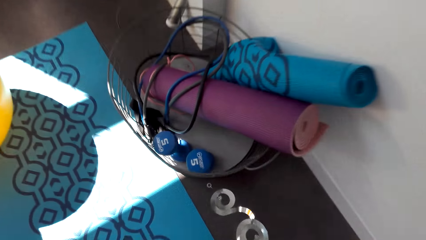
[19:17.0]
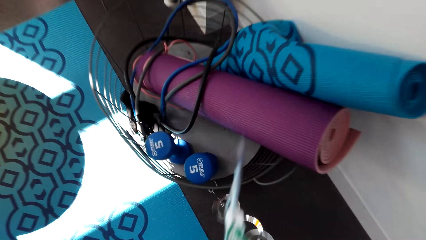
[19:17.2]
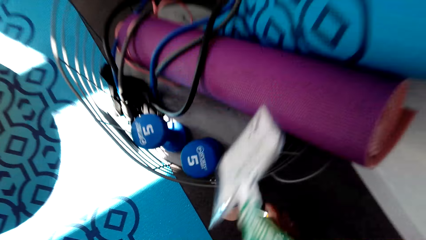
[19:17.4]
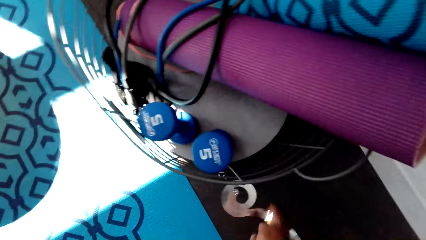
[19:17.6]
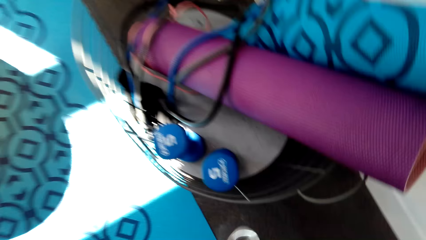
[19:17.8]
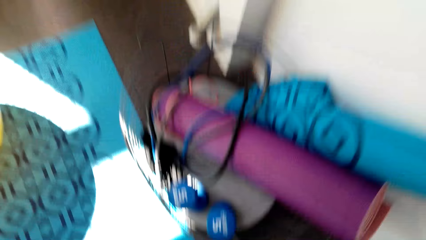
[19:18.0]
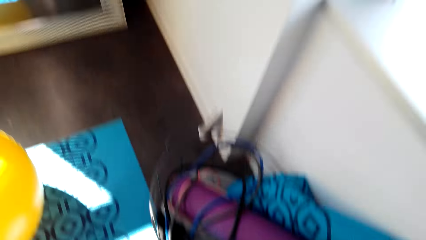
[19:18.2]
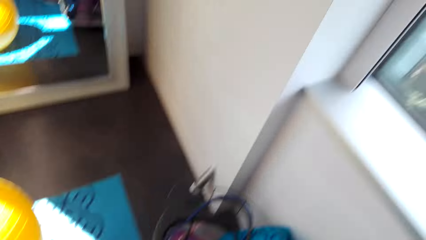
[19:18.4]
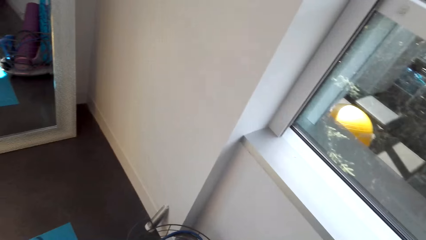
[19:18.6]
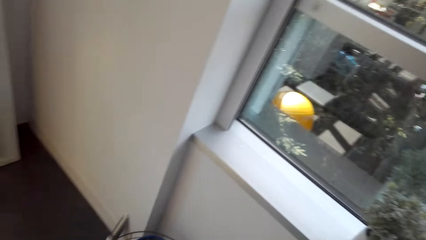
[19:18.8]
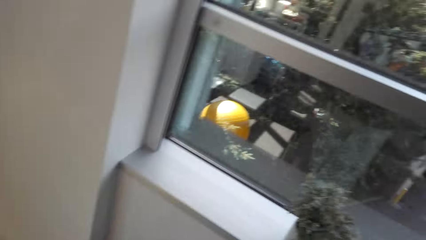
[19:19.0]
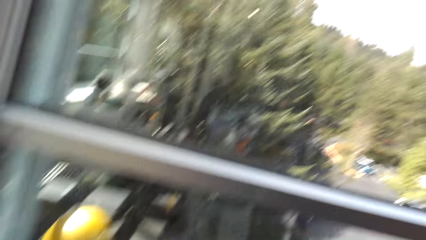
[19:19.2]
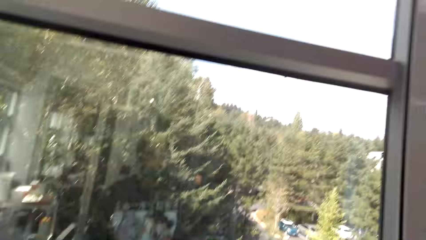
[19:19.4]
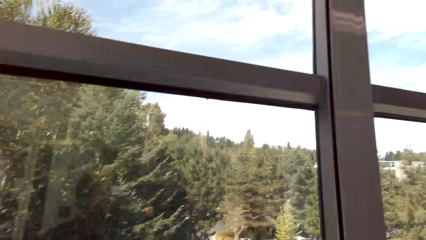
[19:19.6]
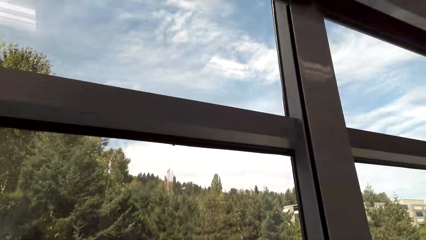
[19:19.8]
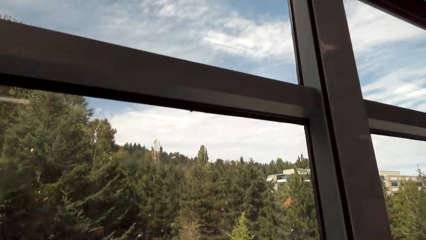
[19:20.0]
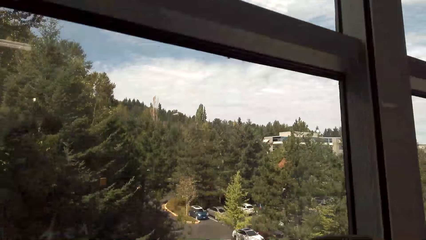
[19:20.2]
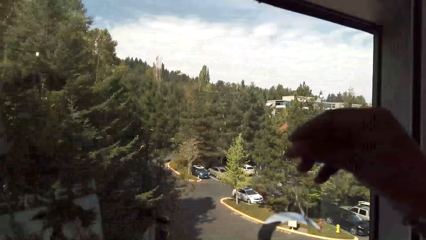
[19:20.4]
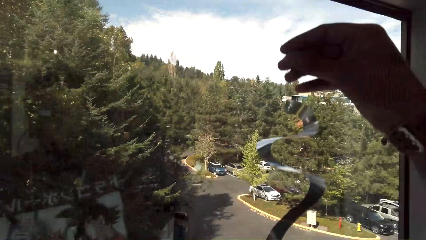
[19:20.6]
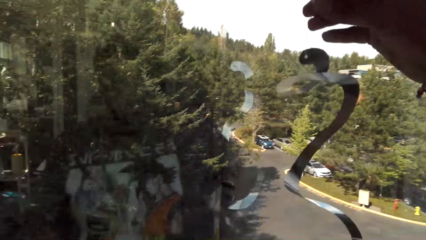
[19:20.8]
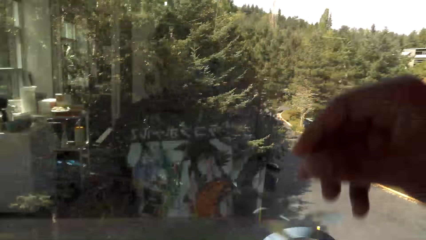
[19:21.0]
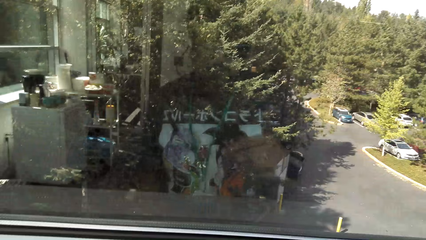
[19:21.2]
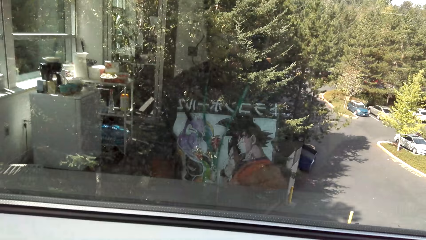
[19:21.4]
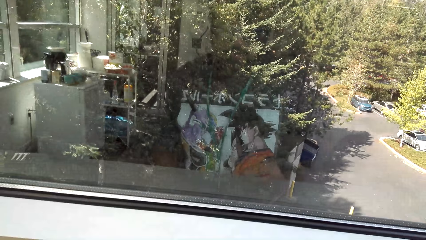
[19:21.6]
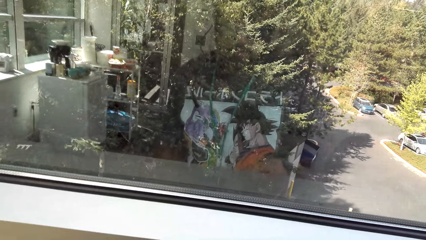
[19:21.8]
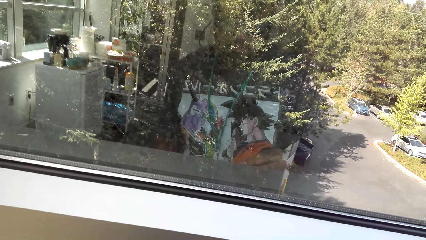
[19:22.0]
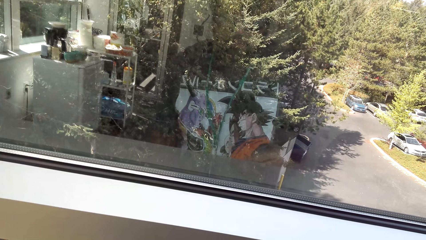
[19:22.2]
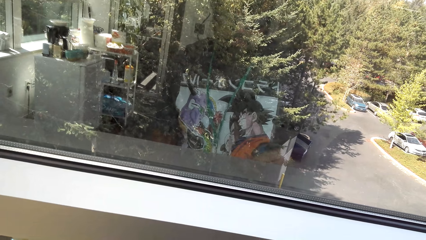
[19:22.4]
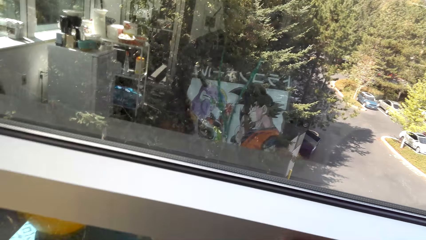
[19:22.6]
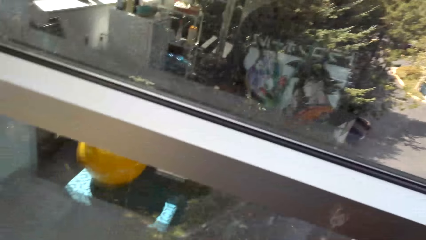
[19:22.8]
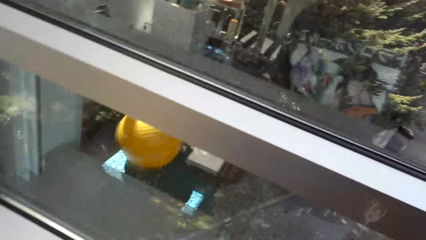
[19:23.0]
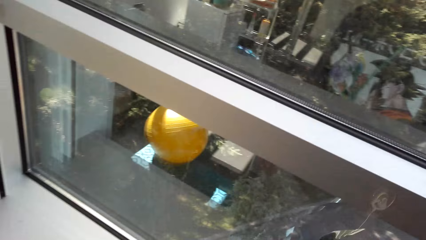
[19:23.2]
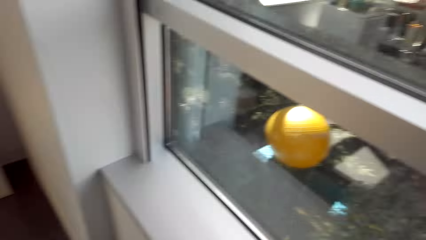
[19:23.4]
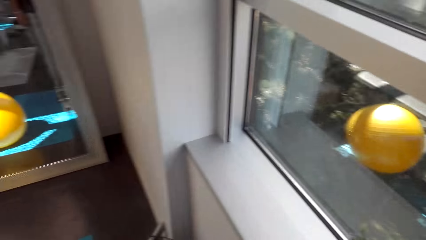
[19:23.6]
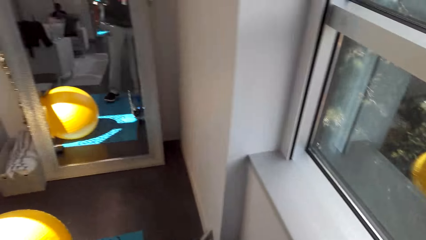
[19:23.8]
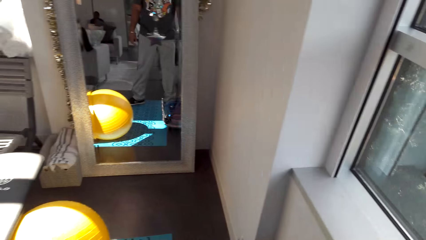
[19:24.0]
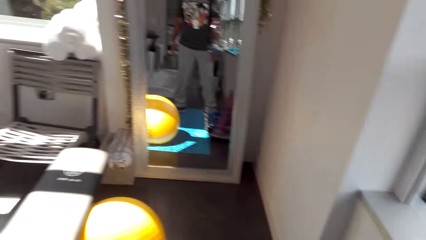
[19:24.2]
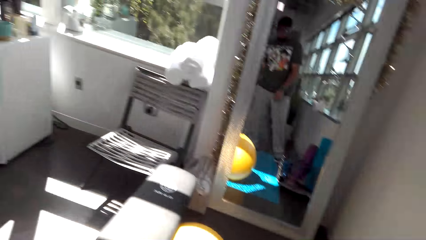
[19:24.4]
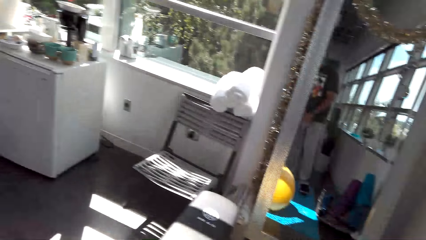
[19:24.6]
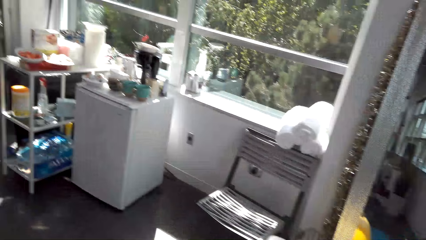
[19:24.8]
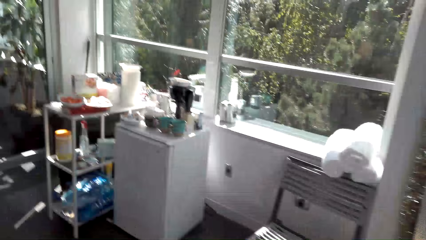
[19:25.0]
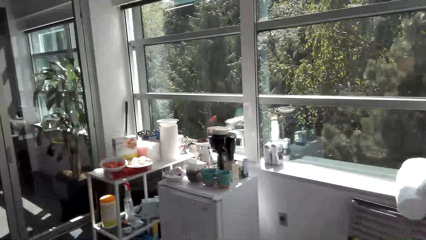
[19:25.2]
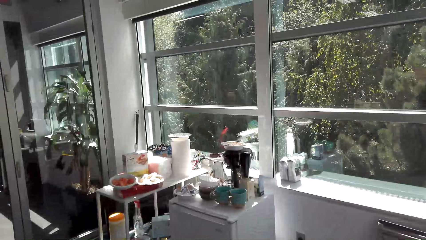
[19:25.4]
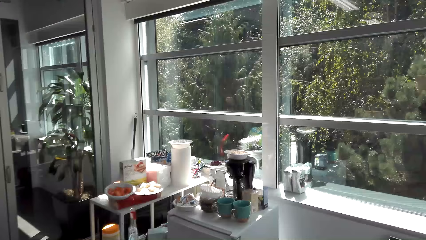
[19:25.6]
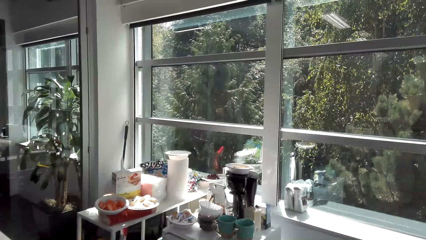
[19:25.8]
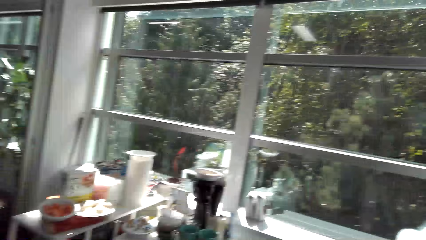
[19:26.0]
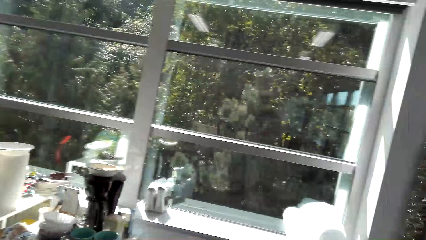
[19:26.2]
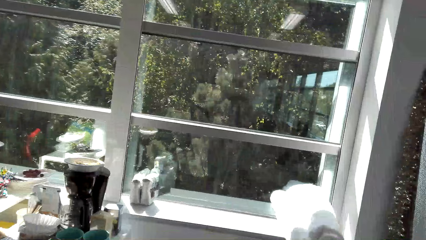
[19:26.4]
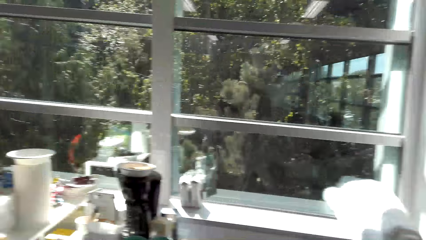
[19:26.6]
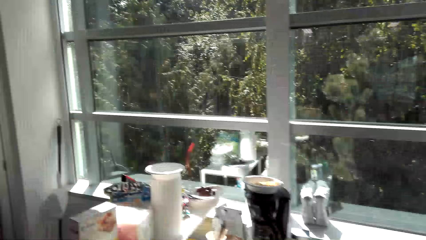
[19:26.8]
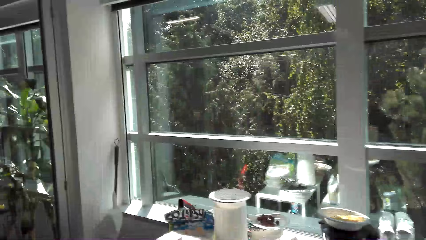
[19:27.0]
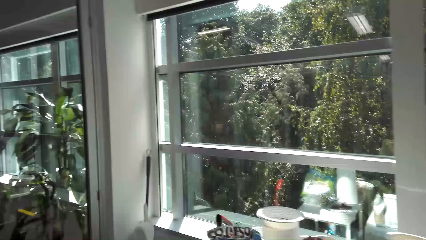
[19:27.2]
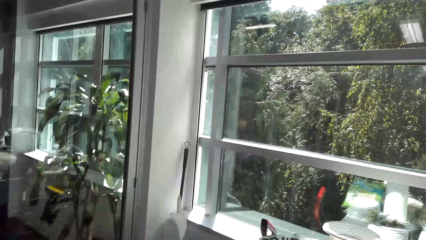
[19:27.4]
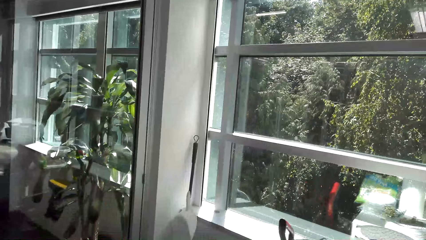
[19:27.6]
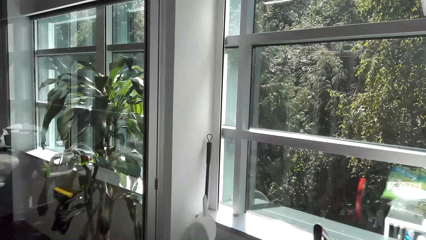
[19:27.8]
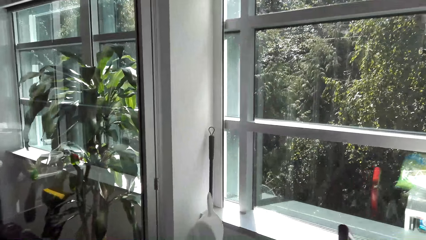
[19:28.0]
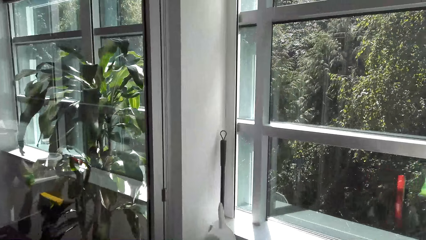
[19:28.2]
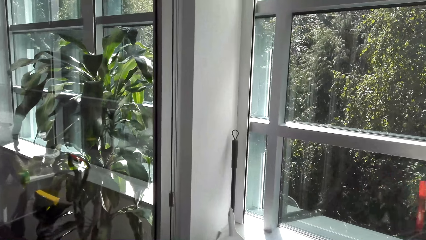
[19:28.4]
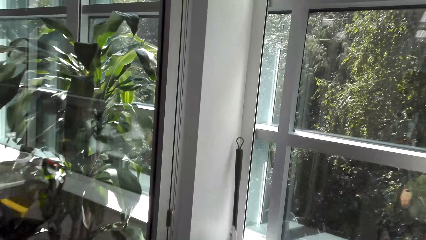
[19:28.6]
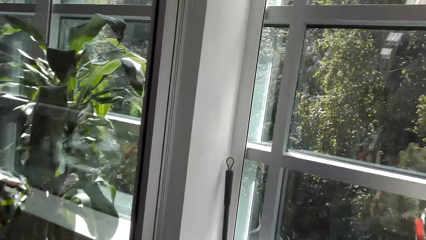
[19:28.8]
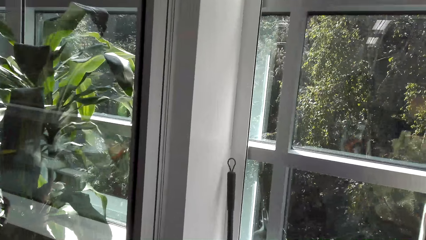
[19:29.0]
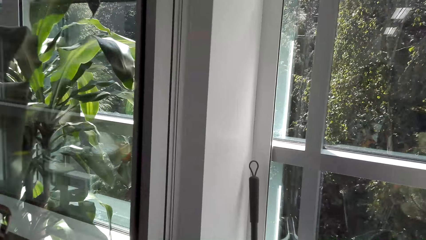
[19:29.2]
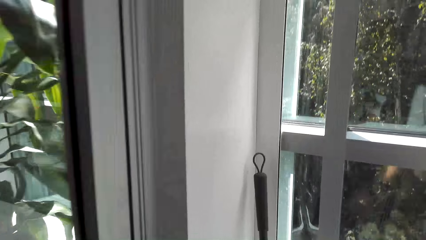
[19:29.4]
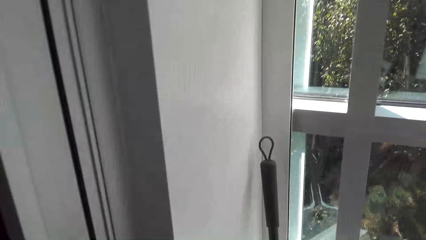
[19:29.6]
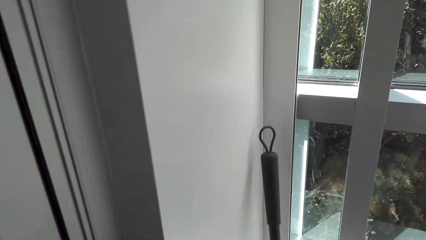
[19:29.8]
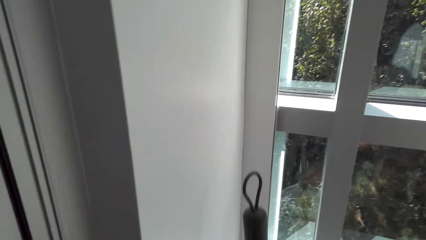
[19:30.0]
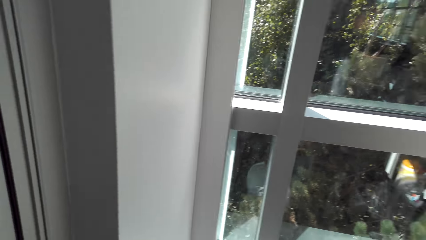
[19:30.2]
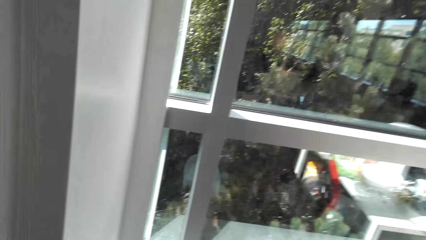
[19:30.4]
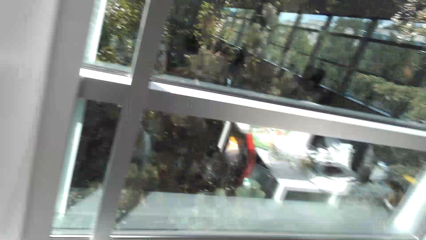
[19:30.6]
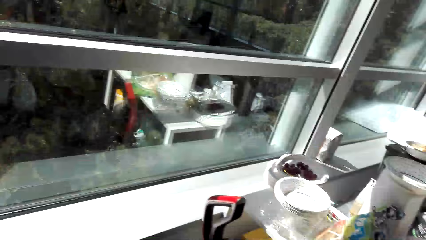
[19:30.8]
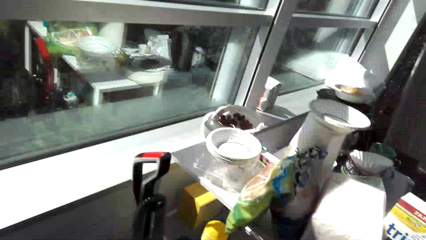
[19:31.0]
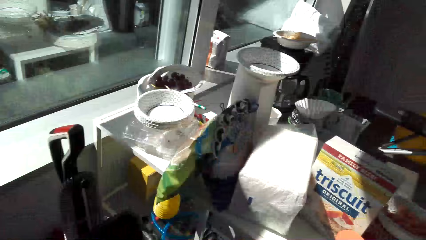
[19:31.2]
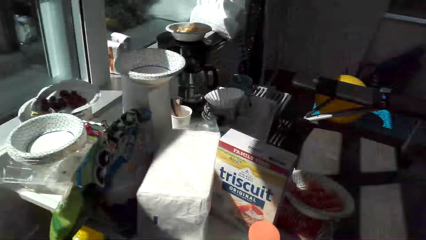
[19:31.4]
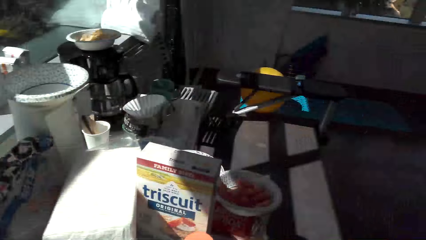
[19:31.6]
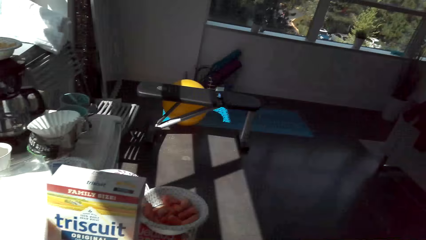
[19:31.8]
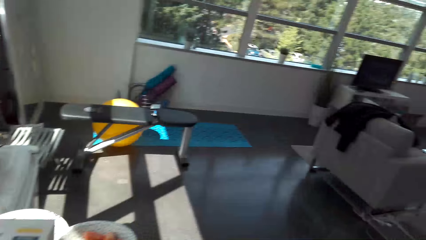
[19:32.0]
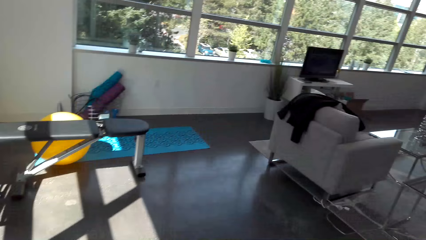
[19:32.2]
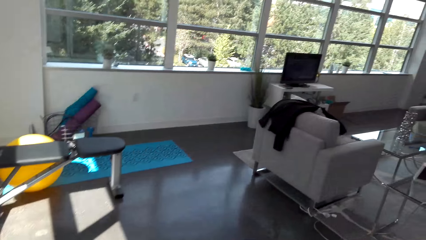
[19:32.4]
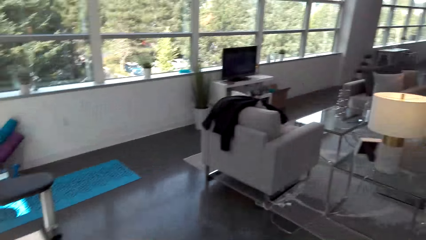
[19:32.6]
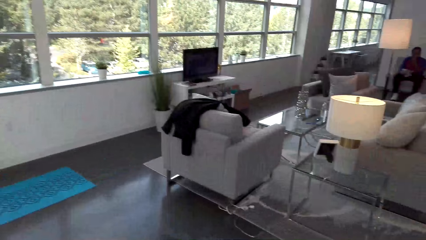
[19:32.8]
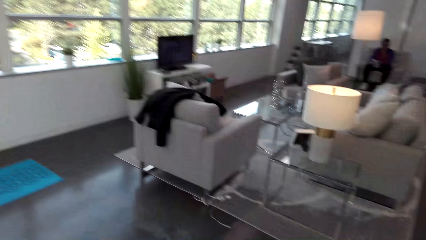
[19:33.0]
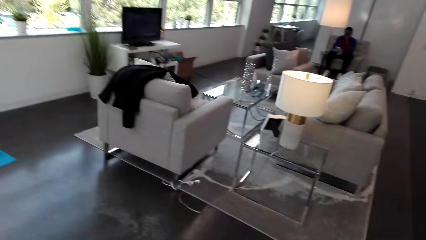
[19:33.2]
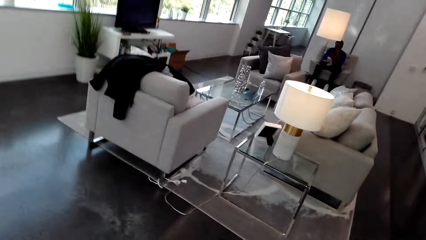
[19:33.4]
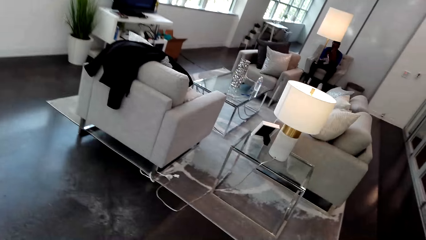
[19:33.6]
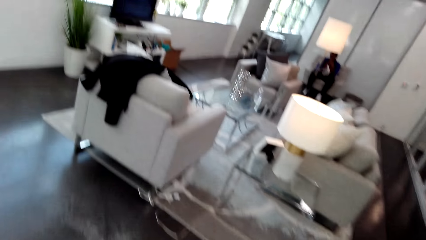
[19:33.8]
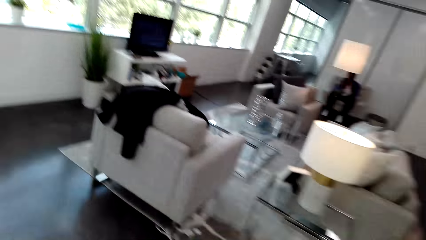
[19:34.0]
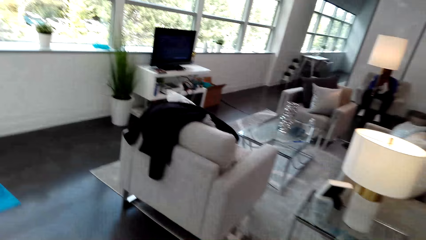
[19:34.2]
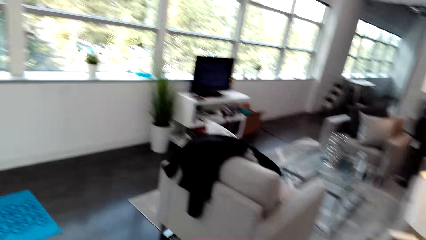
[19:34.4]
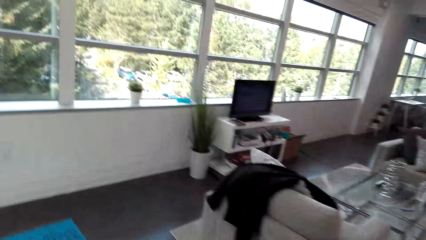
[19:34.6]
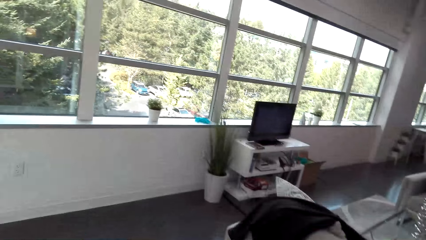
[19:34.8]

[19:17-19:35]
The camera wearer picks up the decoration from the floor. They throw something in the box. They look at the window. They look at the decoration. They turn around. They walk to the broom. They pick up the broom from the wall. They turn around. They walk around.
